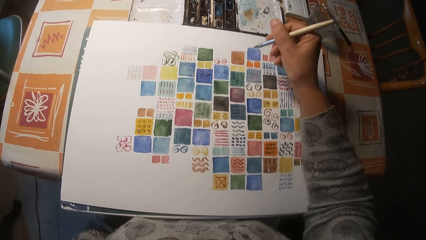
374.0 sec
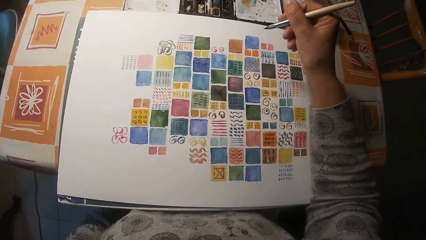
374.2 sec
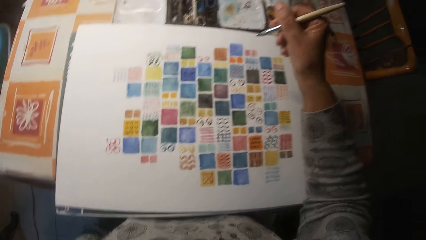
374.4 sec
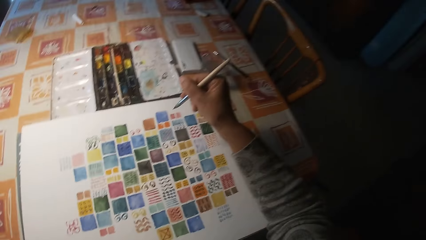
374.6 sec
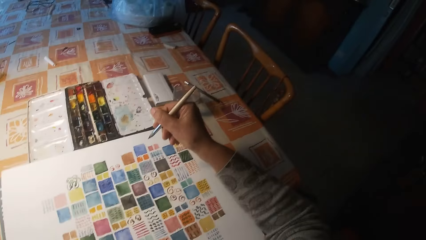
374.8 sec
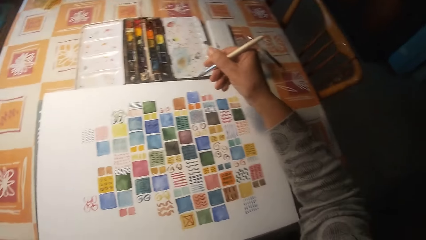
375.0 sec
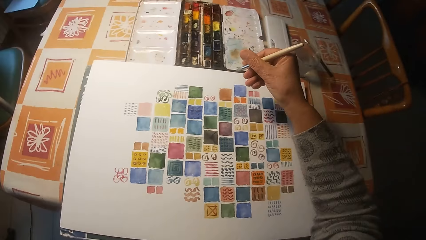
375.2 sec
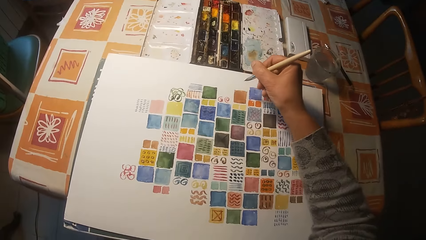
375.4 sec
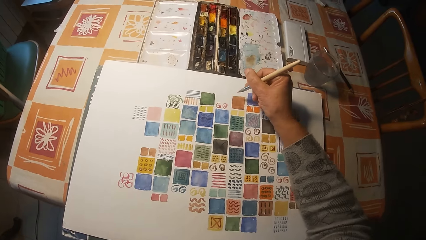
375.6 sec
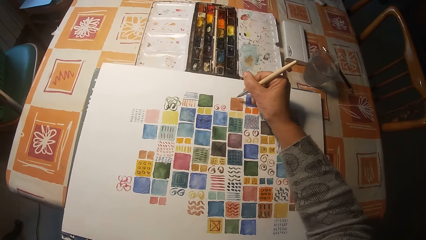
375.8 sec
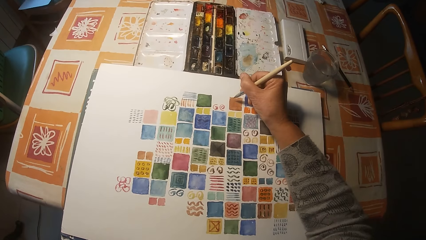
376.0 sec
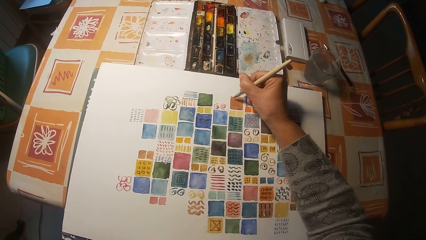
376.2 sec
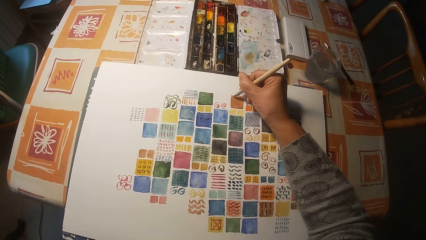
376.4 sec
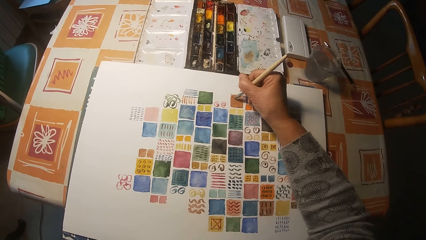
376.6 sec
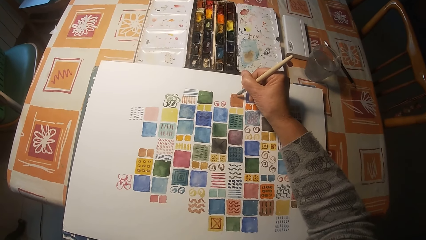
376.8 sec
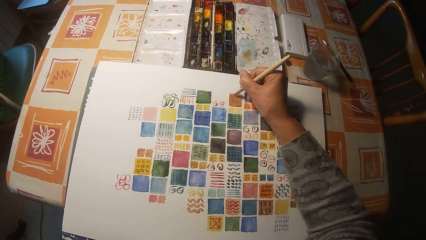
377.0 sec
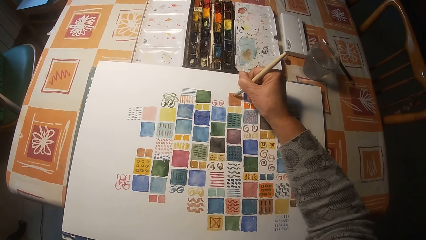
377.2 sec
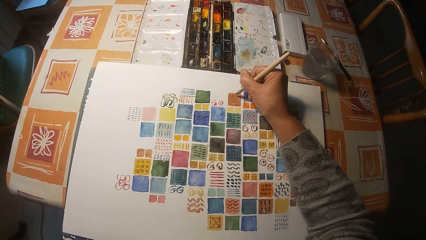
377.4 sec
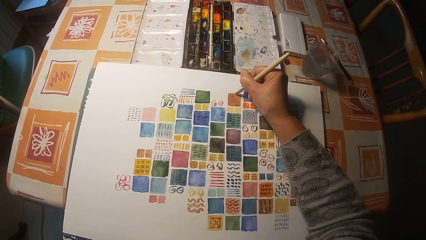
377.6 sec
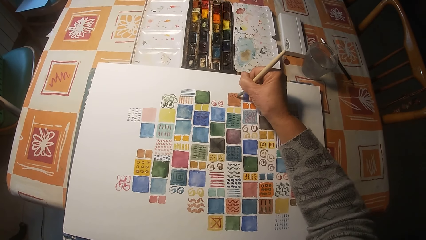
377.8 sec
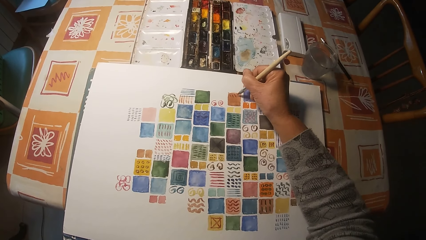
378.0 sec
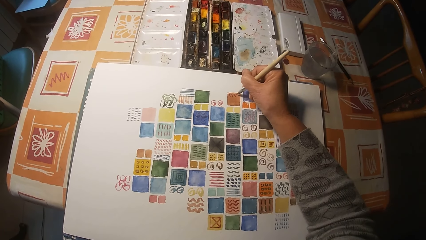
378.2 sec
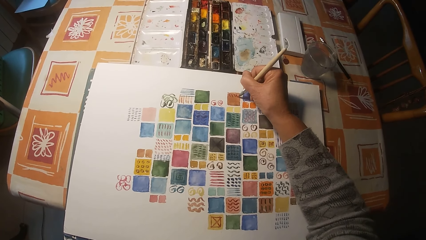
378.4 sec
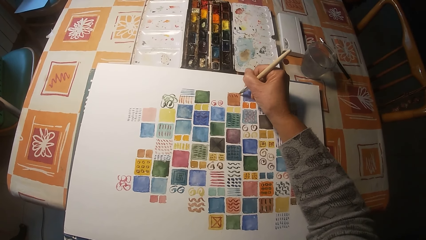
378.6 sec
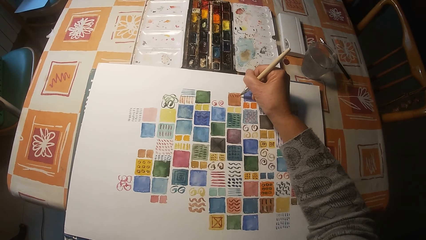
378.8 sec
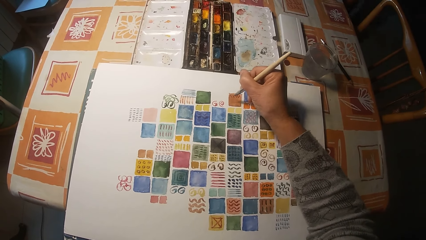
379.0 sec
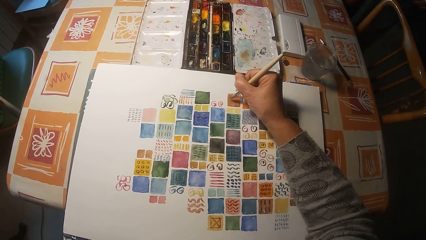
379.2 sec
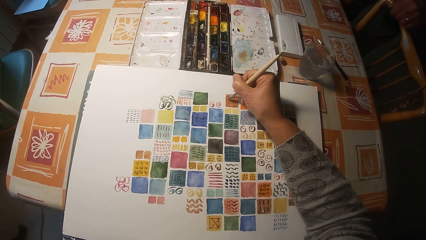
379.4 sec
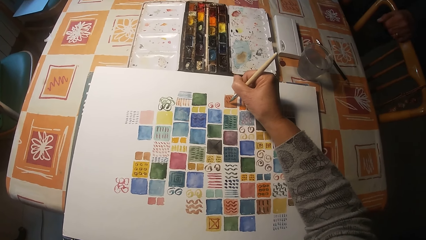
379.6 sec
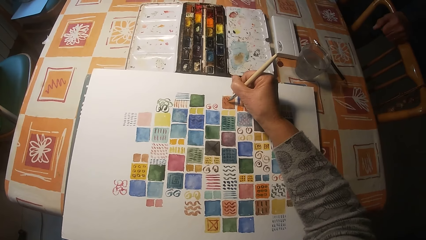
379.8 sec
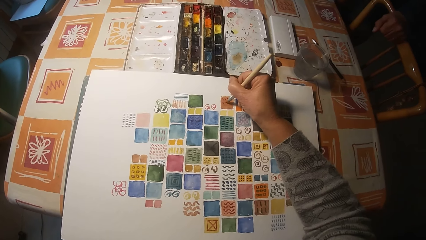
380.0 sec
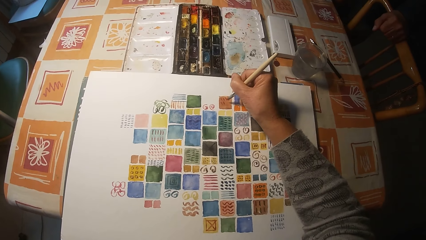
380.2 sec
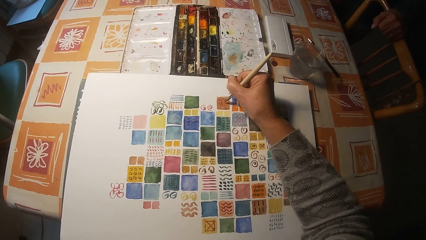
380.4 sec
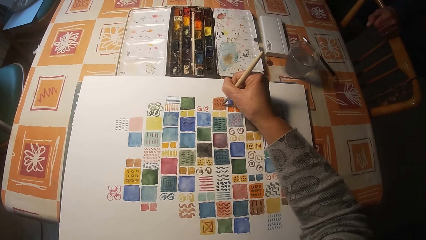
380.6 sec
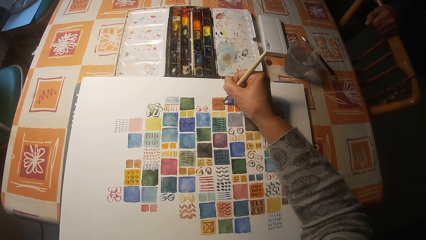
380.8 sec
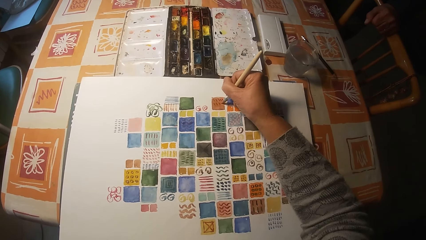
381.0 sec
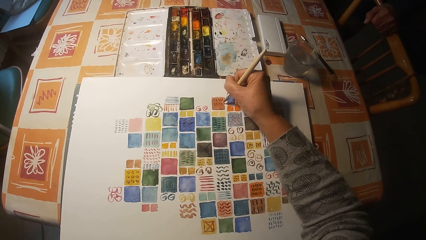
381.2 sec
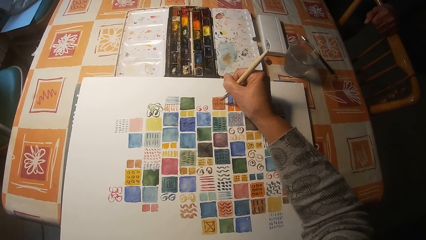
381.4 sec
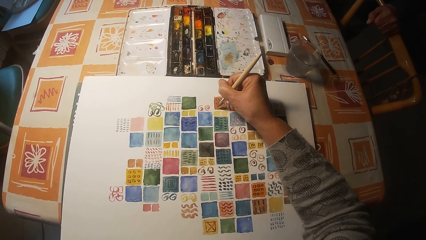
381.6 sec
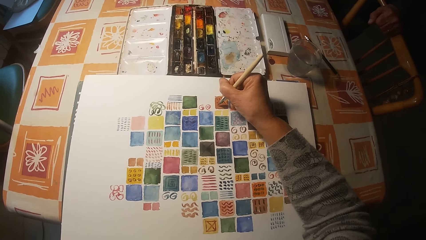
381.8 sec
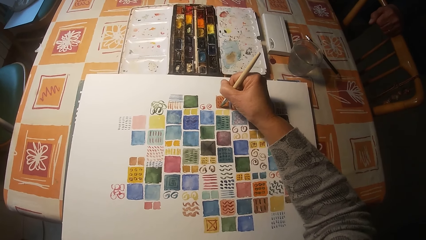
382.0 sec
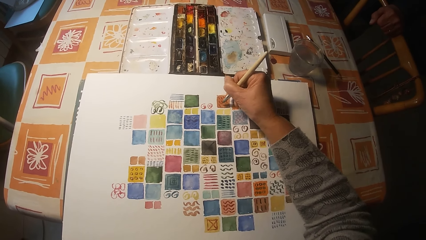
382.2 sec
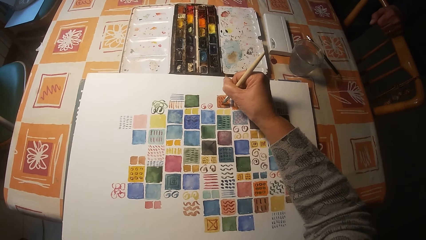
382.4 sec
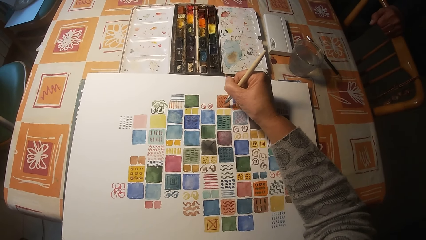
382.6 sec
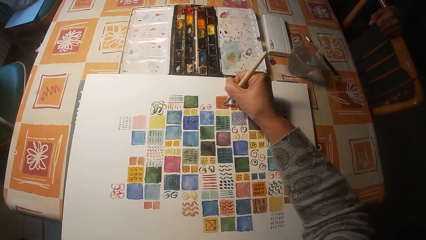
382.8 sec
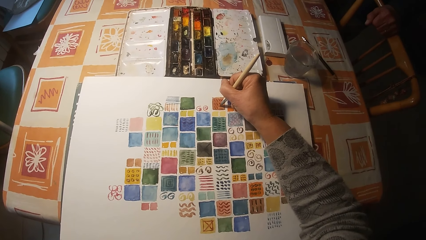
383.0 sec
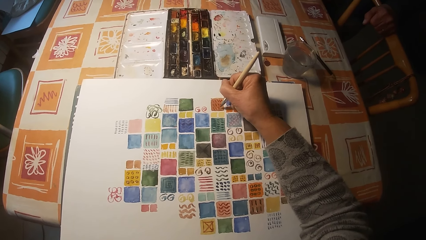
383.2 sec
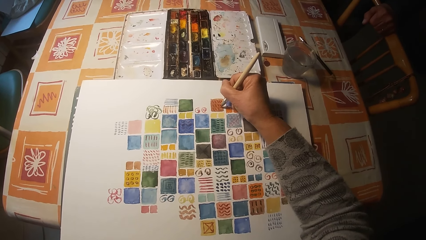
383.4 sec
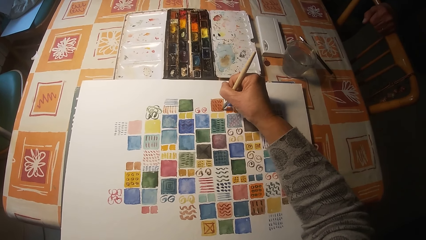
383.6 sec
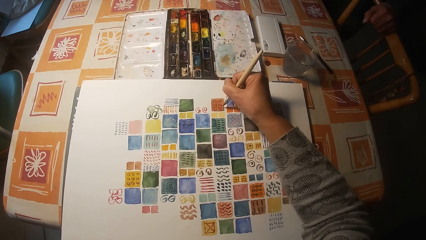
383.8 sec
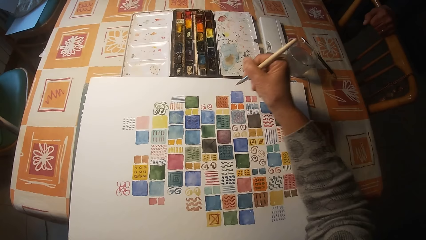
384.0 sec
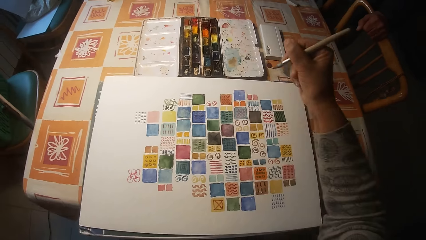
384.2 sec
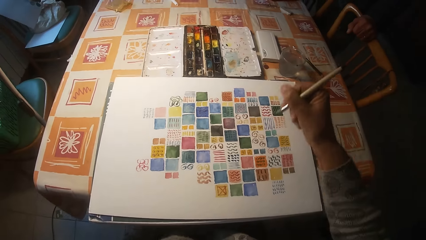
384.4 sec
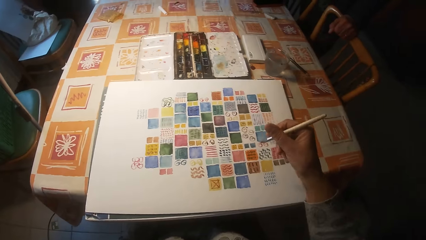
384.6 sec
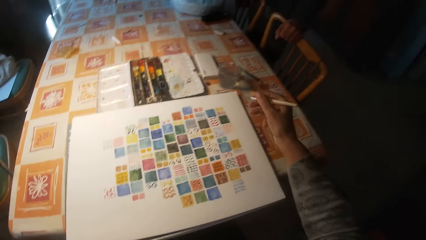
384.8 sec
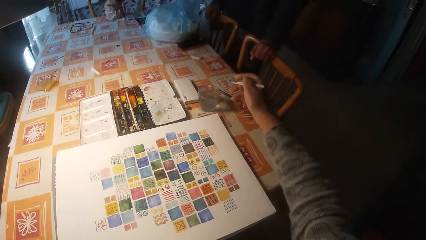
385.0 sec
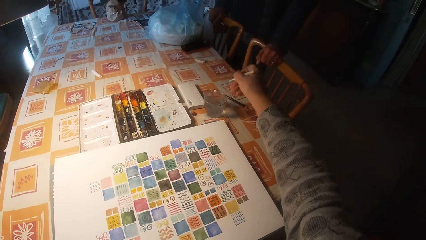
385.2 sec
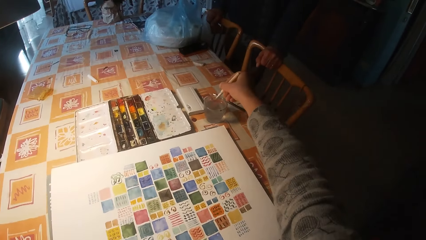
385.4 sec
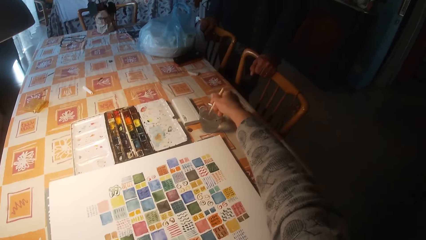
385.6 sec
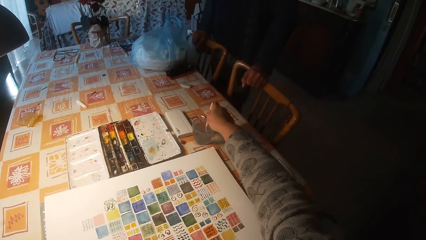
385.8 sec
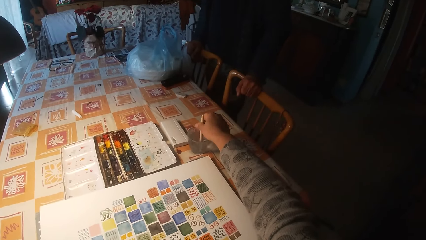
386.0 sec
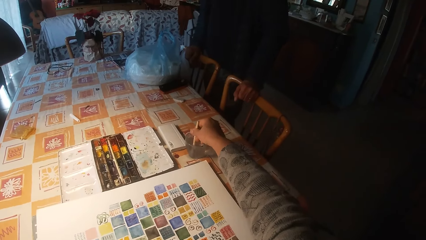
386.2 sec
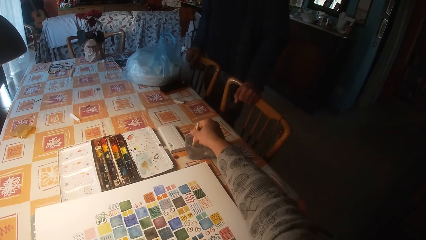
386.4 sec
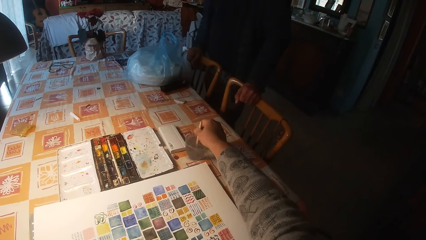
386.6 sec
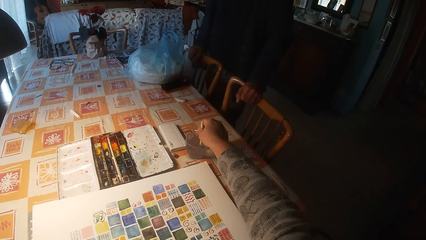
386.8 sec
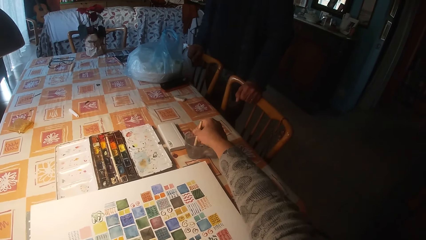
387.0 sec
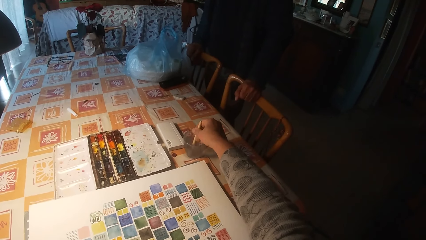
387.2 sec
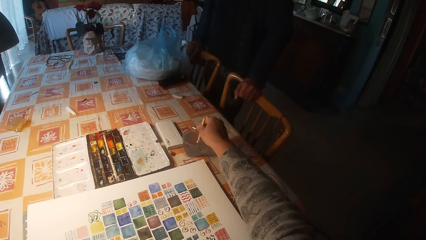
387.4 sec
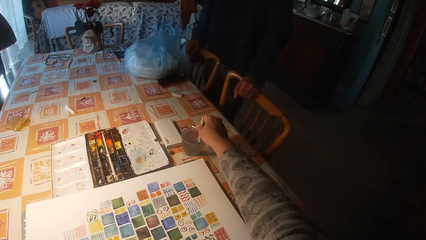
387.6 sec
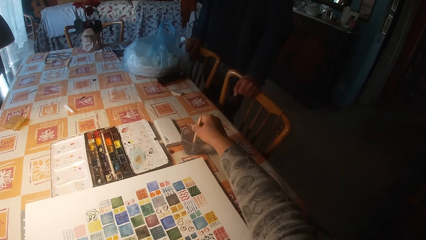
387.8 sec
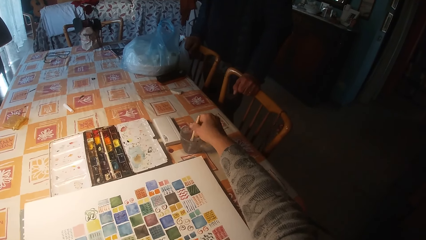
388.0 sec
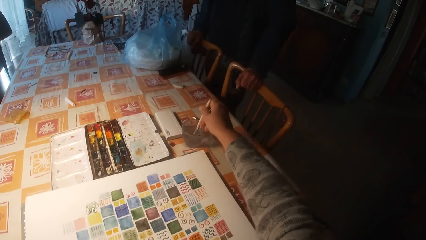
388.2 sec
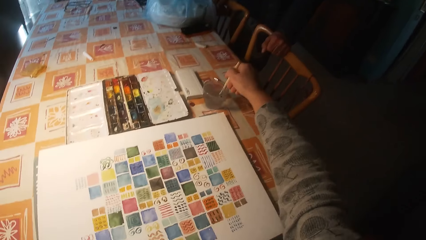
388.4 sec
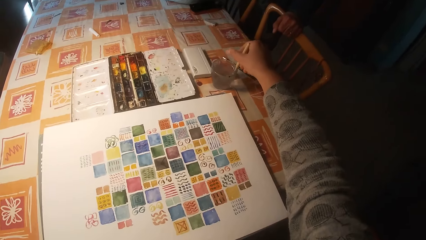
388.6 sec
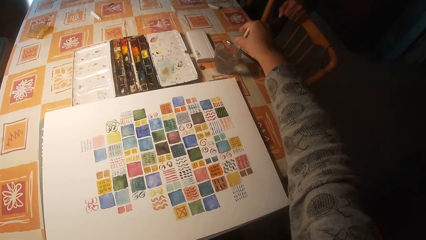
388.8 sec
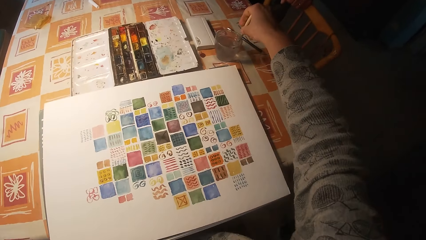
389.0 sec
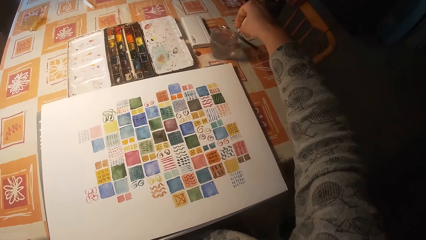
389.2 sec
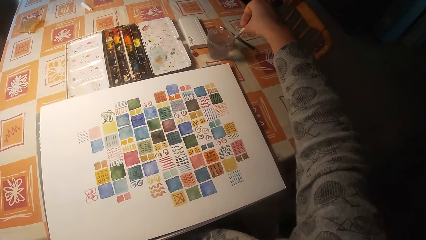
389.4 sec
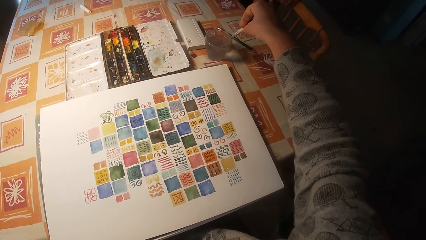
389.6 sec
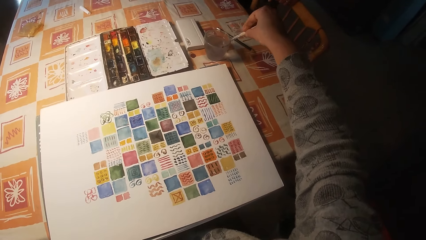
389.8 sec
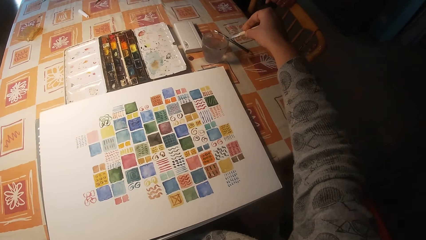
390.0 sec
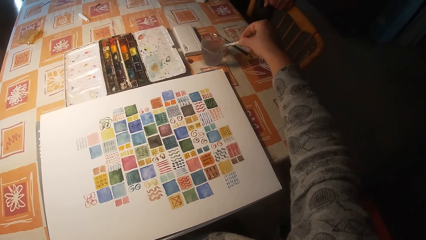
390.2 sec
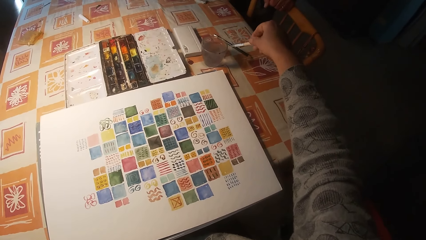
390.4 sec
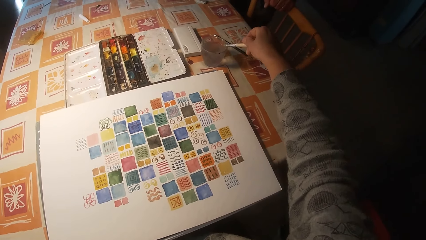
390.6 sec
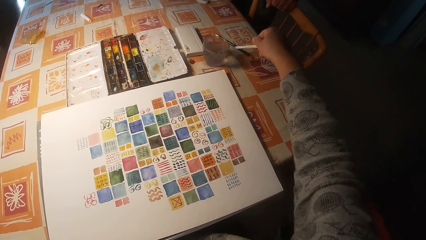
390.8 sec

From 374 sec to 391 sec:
The camera wearer draws on the paper with the painting brush or pen brush in his right hand. A man places his left hand on a chair. The camera wearer dips the painting brush in his right hand in a cup of water on a table. He stirs the liquid with the pen brush. He scrapes the painting brush in his right hand on the rim of the cup on the table.
